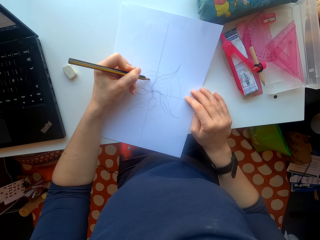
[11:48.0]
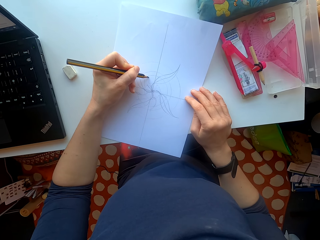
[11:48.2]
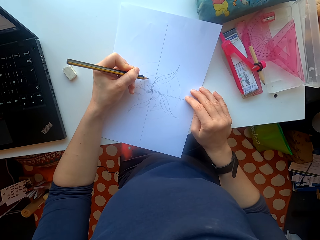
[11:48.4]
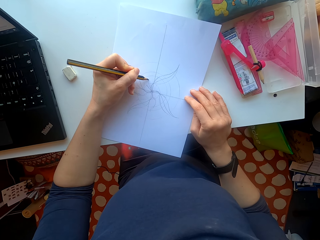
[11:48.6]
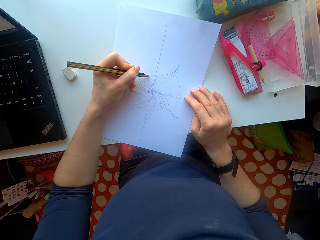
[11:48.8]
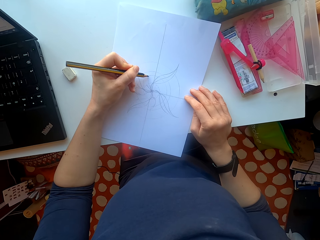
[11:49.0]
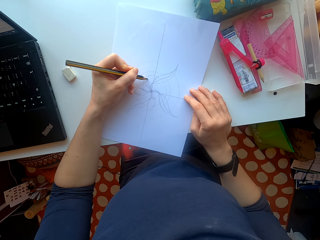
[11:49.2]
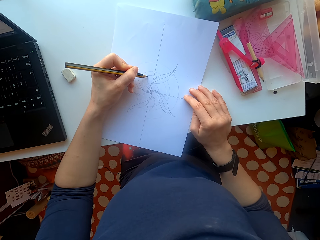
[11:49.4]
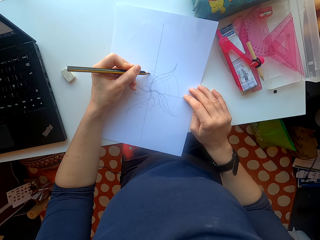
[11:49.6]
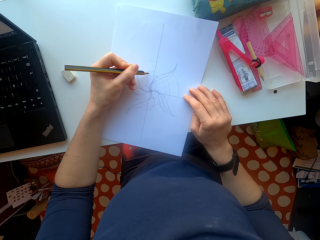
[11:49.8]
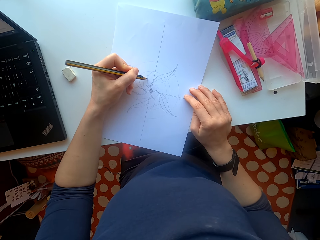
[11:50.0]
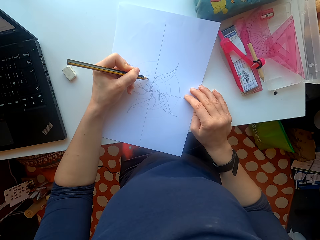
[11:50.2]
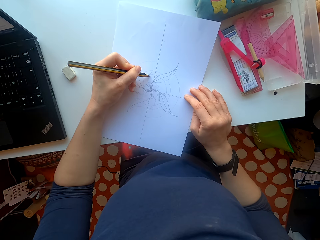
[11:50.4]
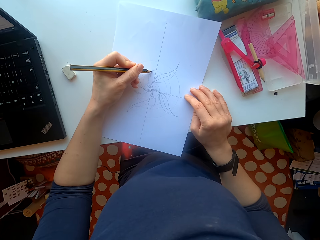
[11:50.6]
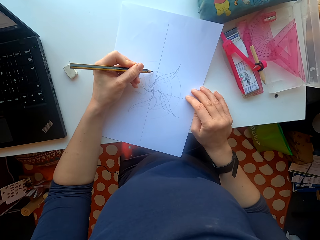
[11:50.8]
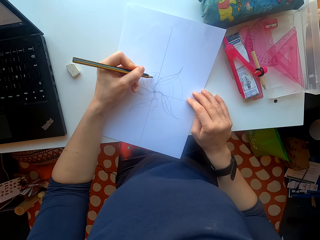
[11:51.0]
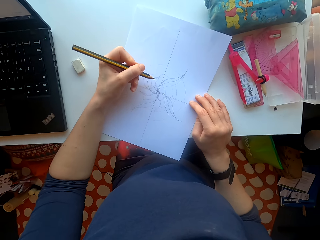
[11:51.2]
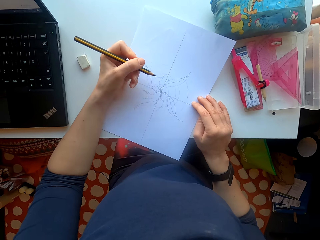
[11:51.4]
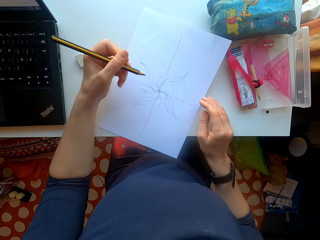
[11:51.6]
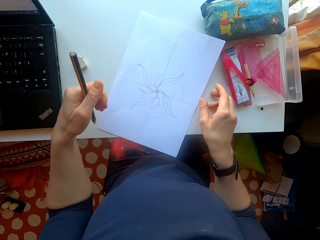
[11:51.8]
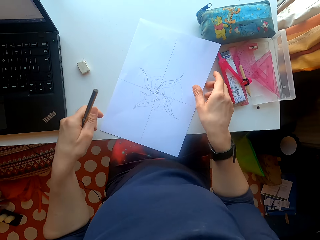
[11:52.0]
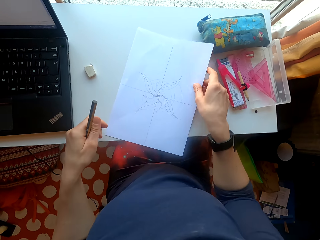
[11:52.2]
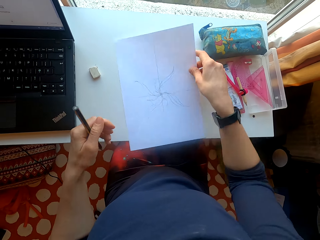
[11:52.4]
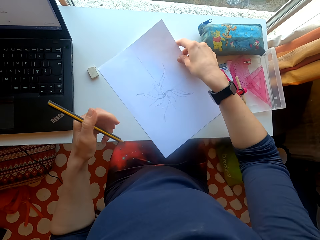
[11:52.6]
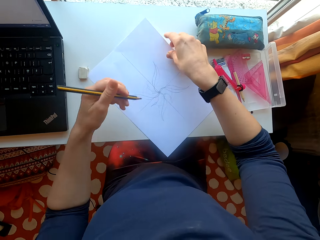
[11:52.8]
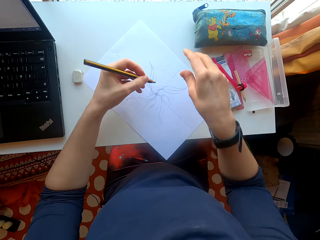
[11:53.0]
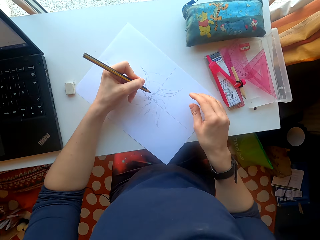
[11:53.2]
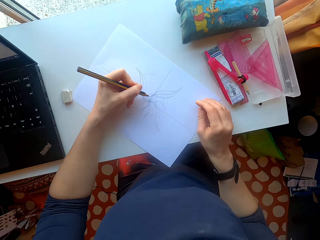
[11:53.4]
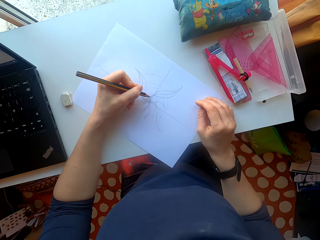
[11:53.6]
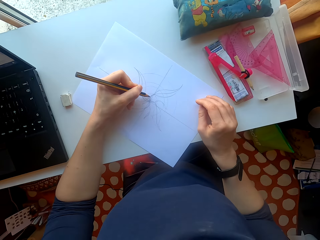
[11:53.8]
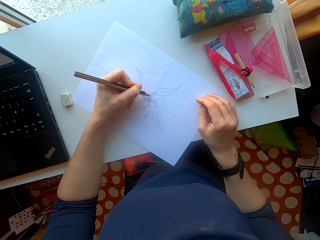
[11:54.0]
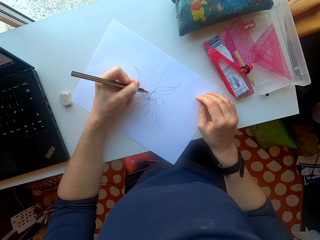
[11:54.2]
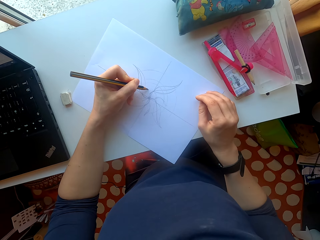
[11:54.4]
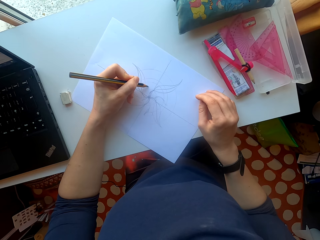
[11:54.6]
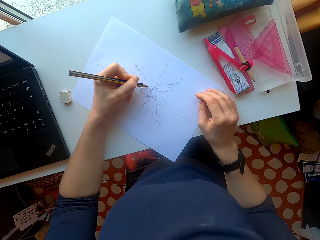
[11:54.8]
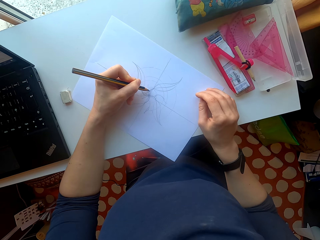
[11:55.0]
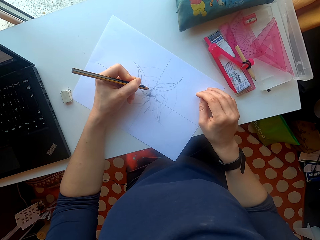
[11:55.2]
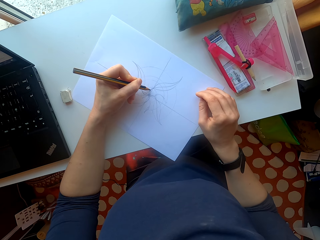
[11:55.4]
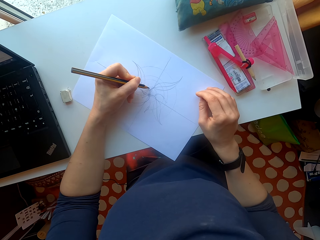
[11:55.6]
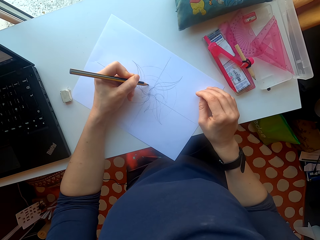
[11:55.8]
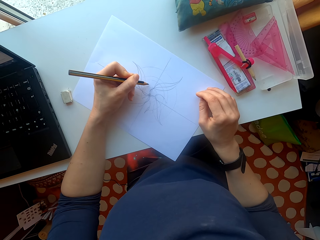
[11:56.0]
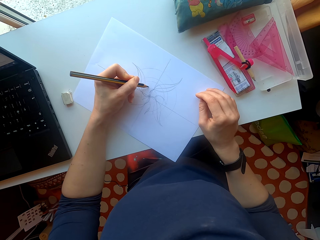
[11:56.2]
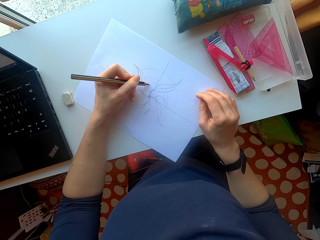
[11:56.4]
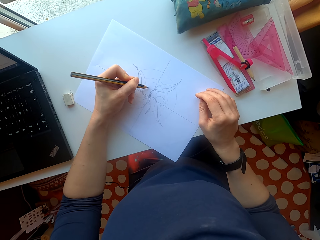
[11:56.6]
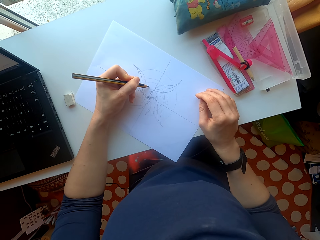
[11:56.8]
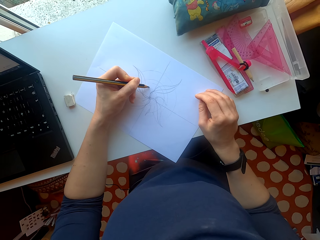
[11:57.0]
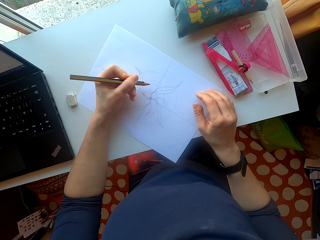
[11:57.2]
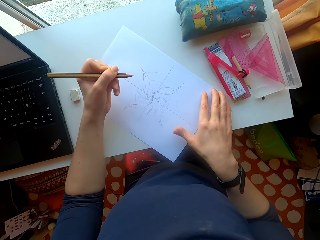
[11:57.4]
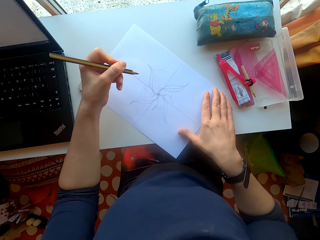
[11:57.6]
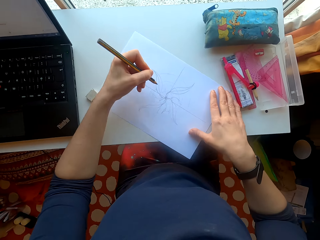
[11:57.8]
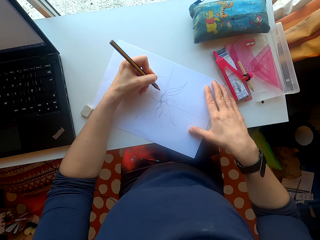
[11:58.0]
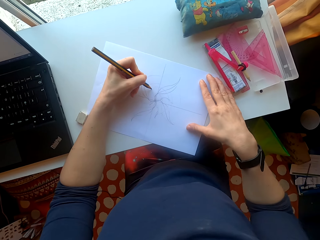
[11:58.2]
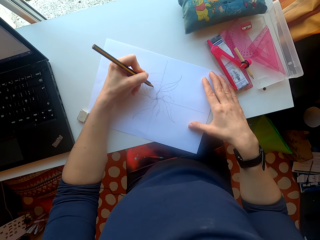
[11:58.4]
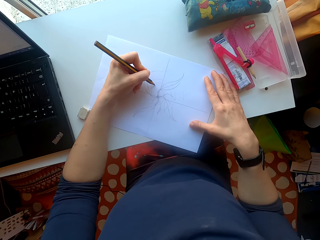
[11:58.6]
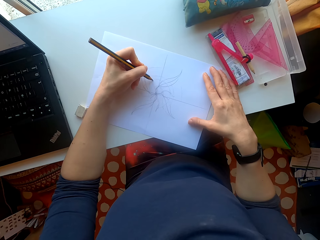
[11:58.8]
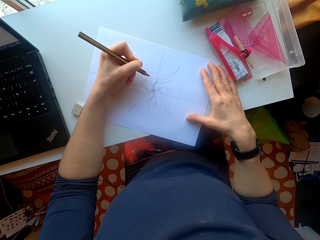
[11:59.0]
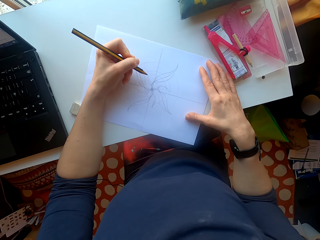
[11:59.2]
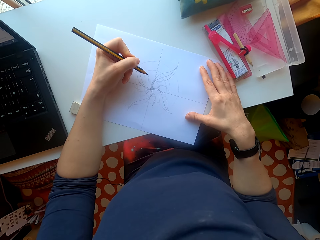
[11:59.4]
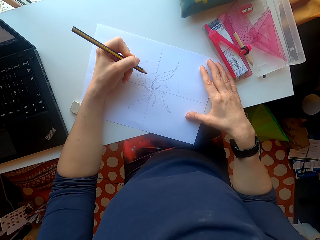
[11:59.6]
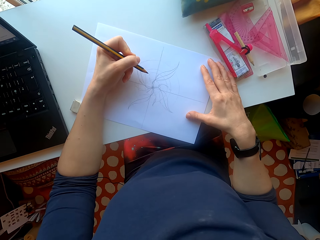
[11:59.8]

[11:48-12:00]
The camera wearer turns the paper. They draw on the paper.

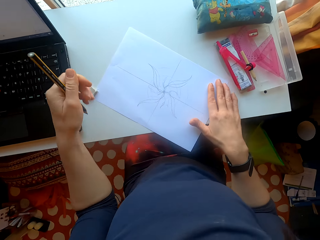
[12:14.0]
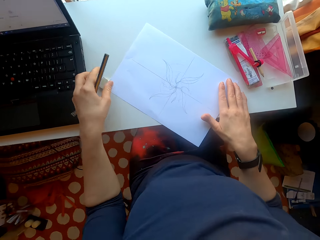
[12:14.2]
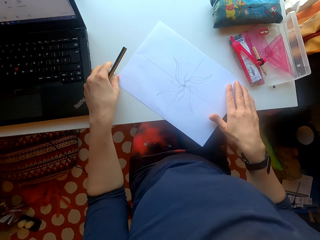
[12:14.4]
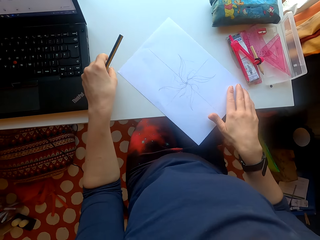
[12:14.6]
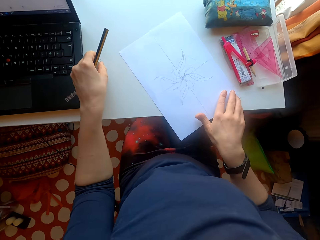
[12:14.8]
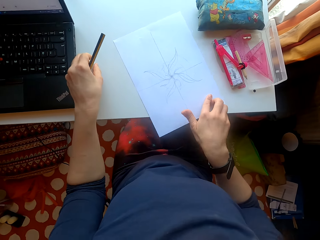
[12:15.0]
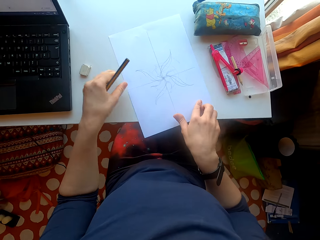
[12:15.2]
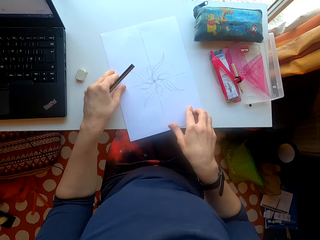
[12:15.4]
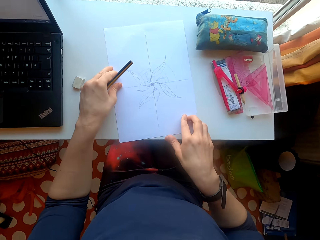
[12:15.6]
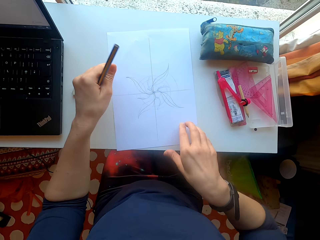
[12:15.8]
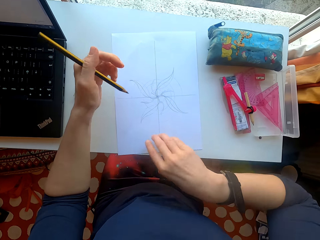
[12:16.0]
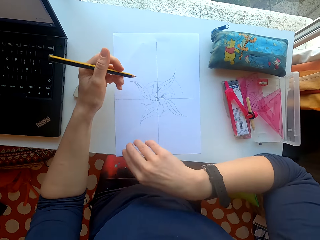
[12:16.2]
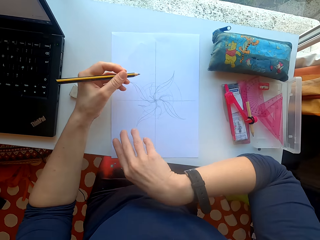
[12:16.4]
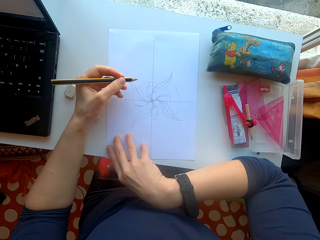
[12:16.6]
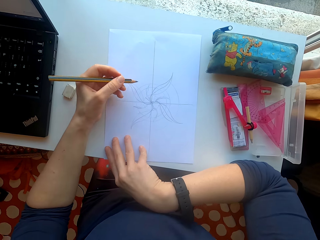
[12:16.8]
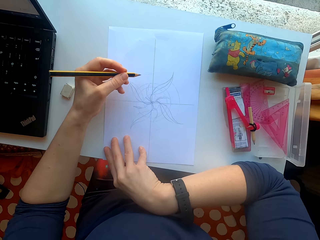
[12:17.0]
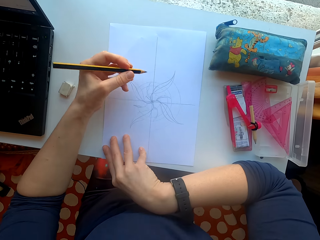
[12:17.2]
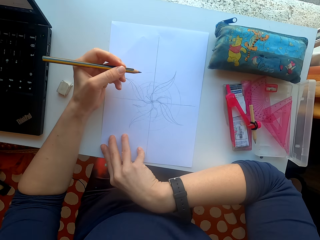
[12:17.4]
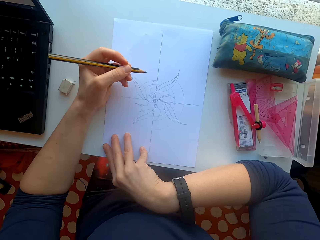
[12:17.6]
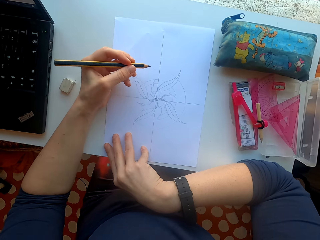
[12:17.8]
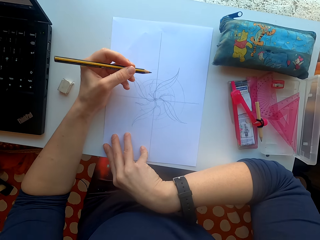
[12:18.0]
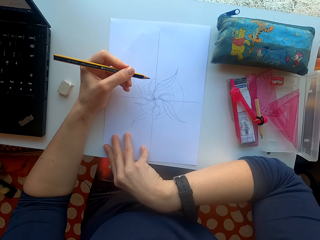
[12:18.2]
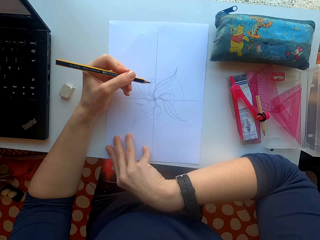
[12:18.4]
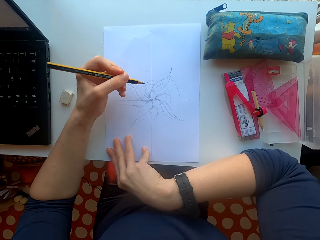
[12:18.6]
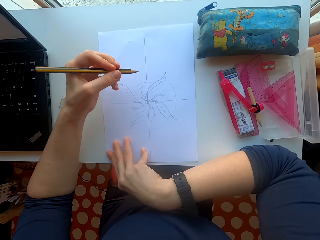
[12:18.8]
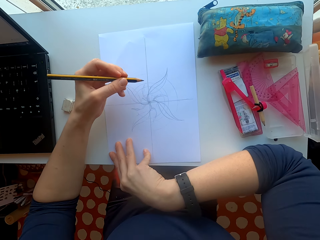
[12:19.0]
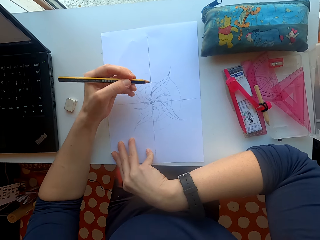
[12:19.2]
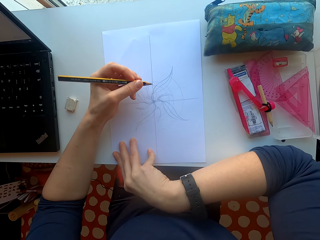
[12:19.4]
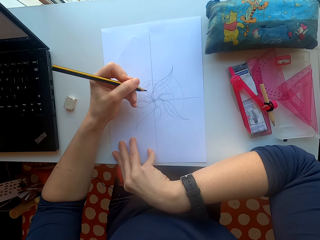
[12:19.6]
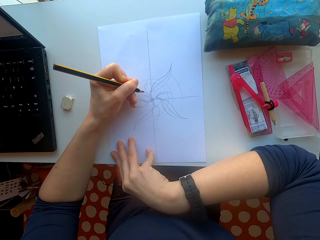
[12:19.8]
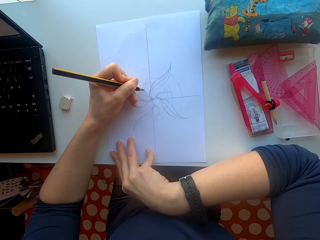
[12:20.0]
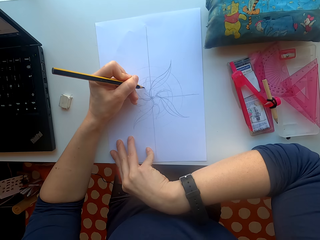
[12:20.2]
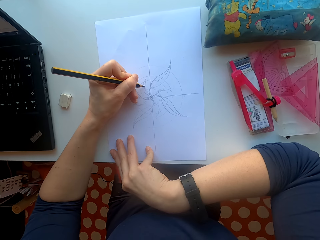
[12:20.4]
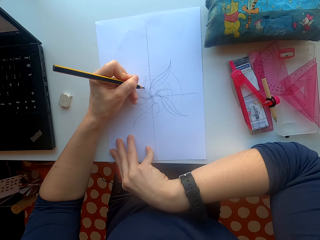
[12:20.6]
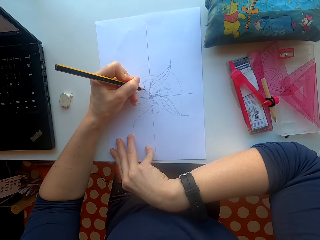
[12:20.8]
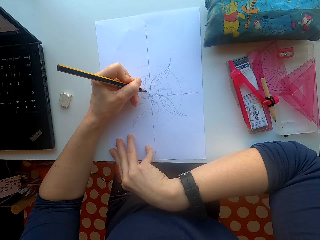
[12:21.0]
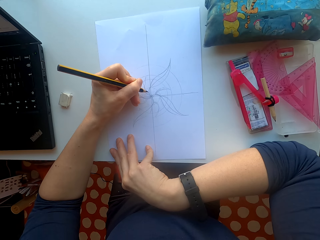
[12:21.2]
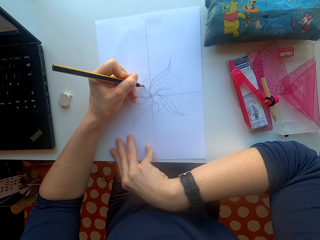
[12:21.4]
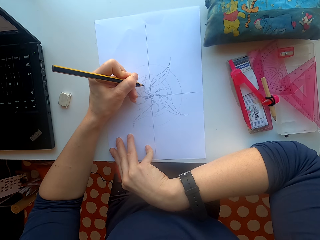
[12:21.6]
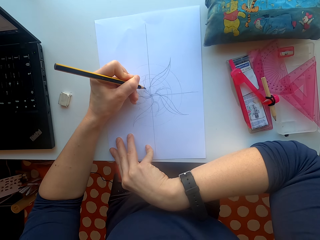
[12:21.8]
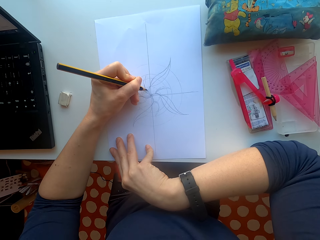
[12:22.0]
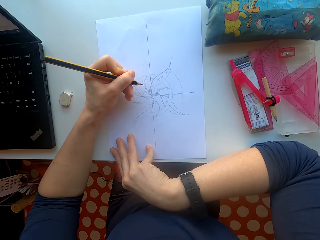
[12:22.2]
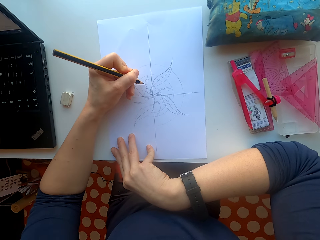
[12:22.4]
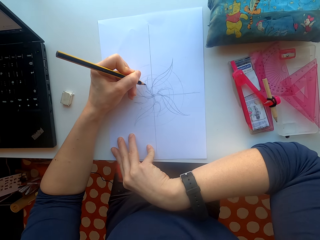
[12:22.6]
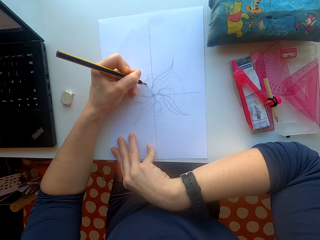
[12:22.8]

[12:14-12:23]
The camera wearer turns the paper. They turn the paper again.
